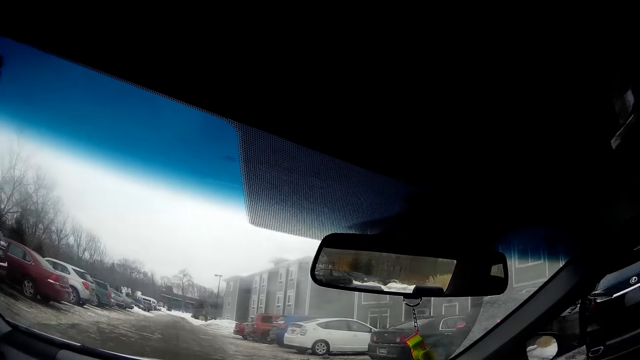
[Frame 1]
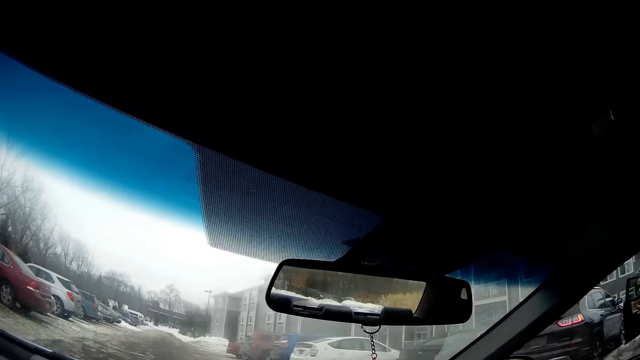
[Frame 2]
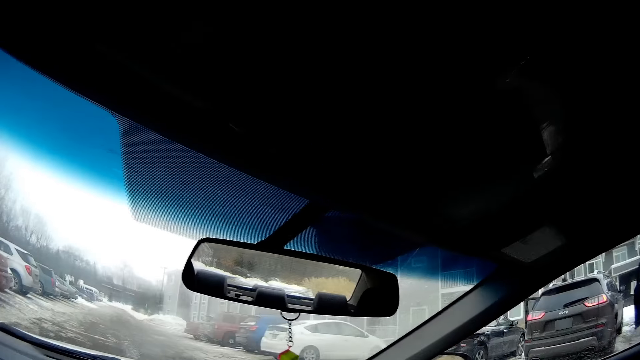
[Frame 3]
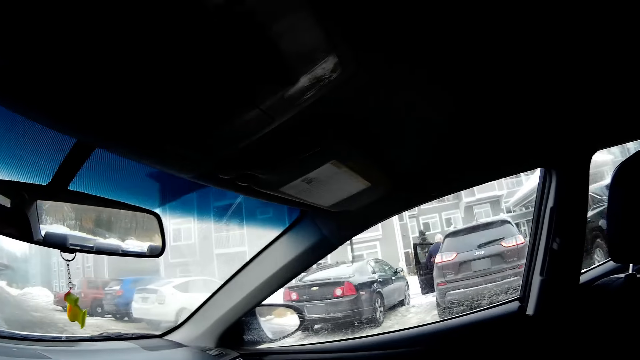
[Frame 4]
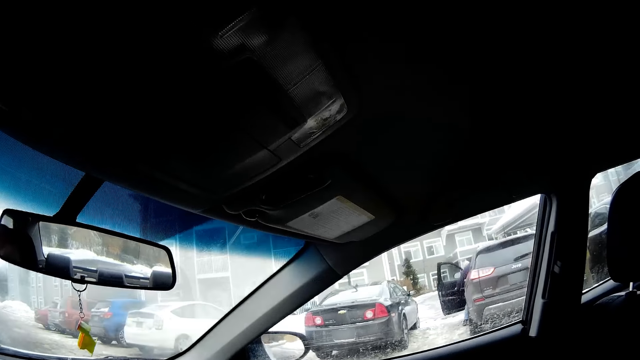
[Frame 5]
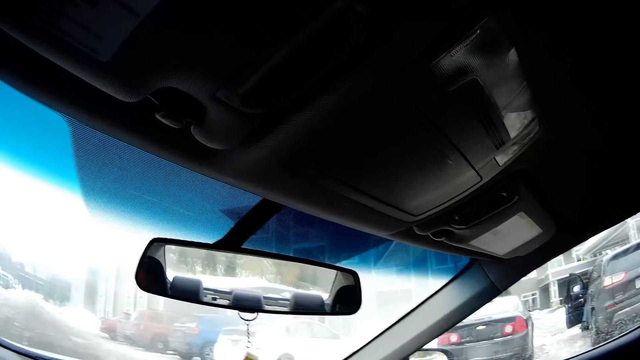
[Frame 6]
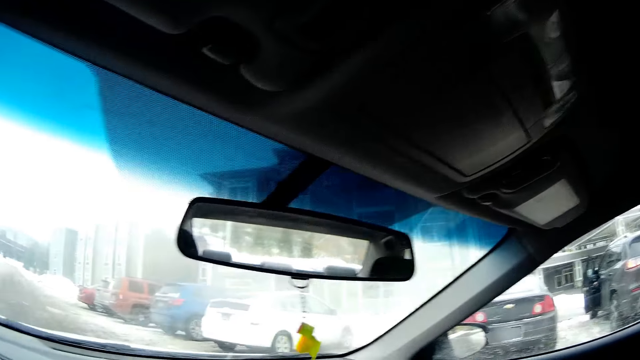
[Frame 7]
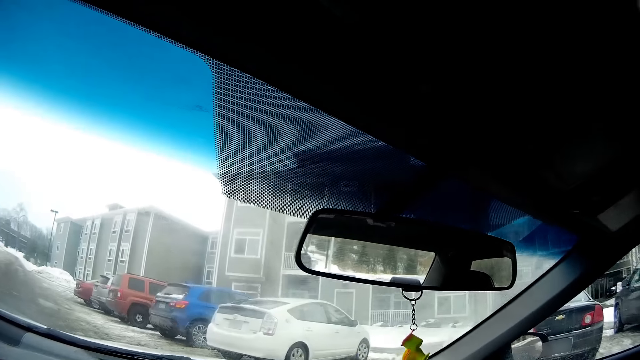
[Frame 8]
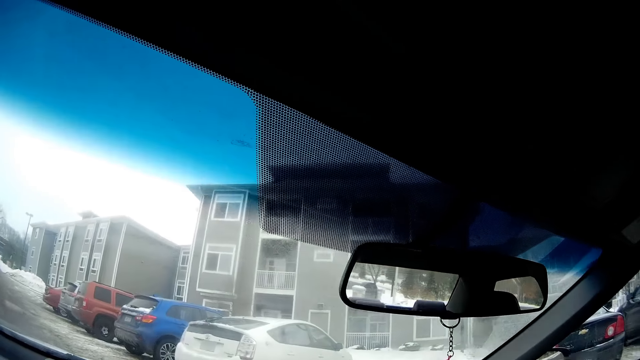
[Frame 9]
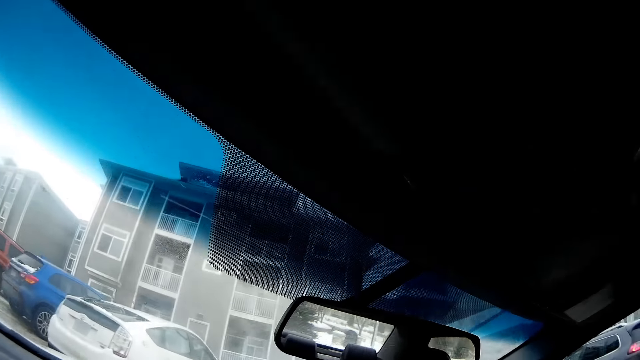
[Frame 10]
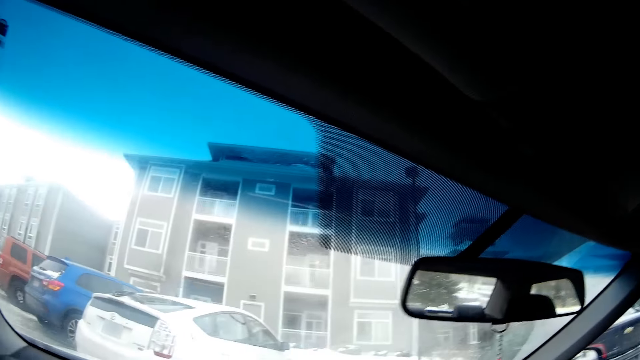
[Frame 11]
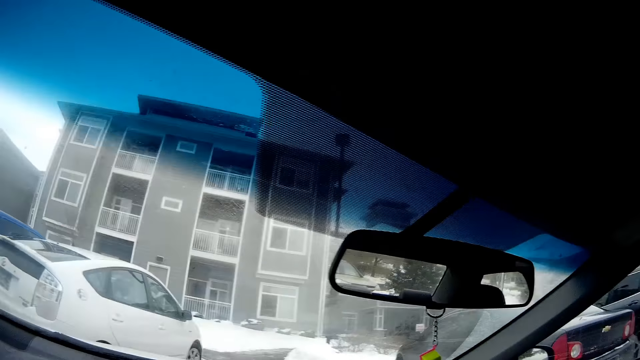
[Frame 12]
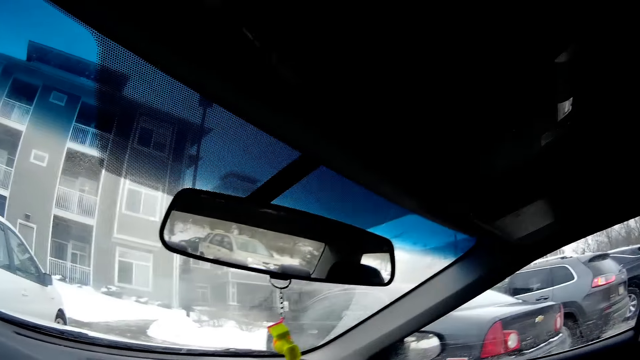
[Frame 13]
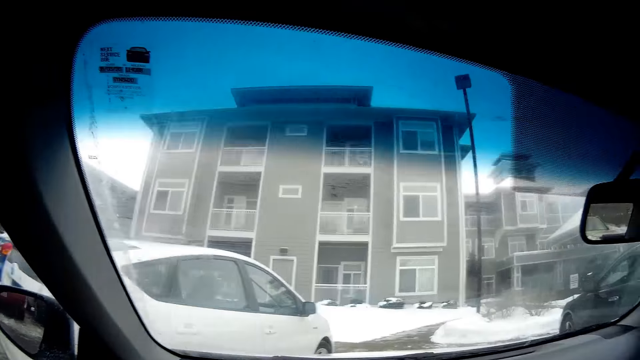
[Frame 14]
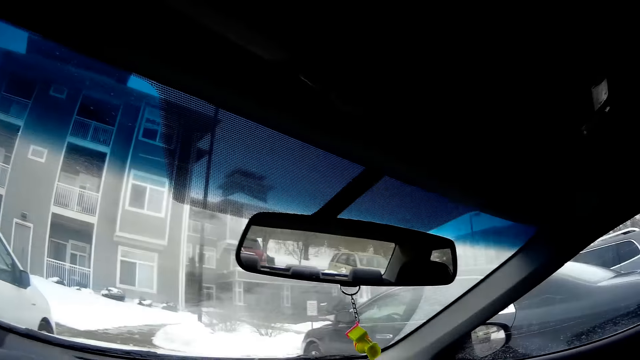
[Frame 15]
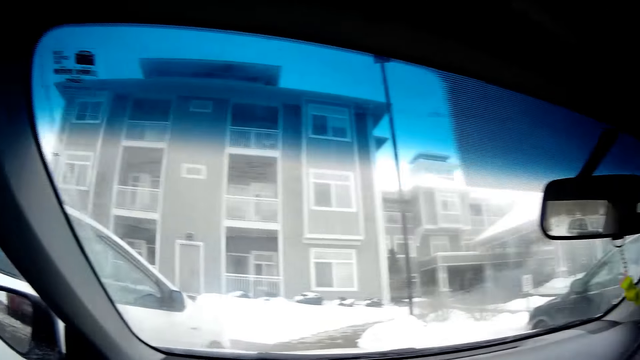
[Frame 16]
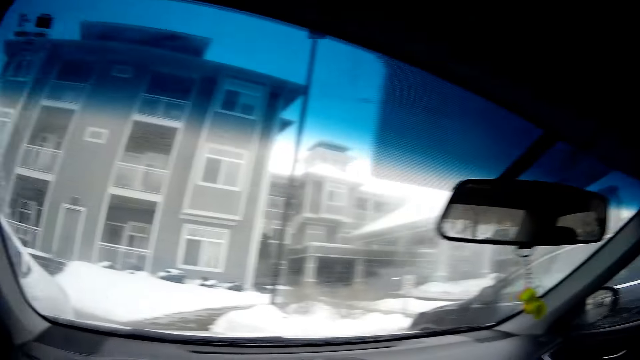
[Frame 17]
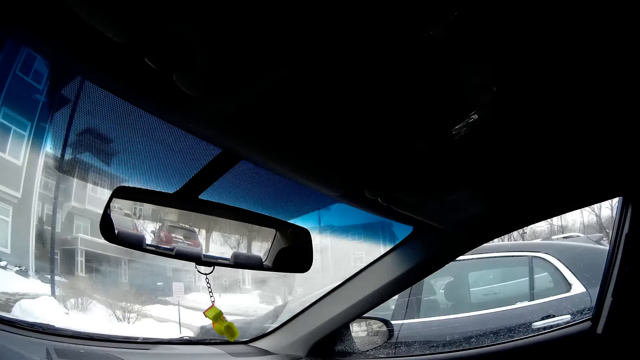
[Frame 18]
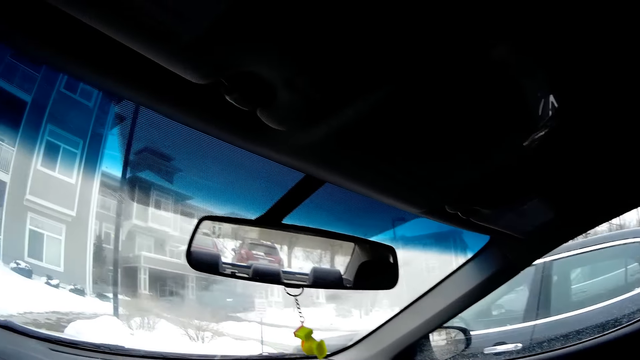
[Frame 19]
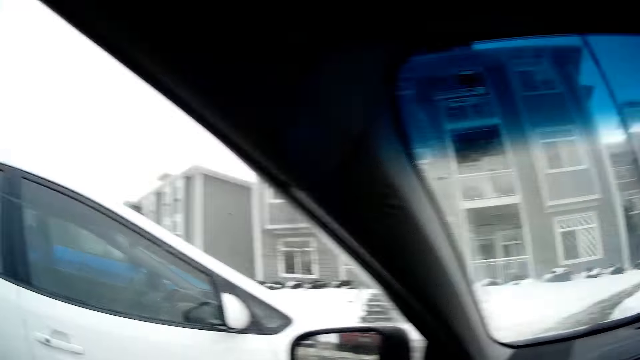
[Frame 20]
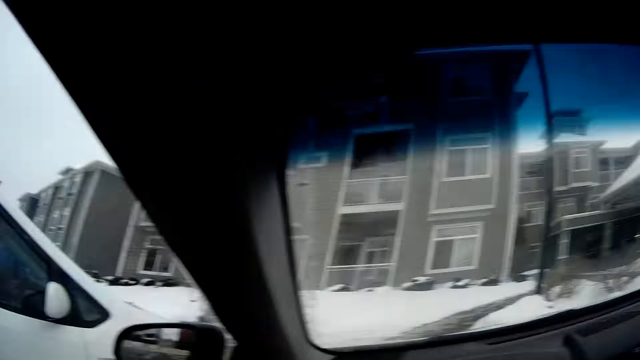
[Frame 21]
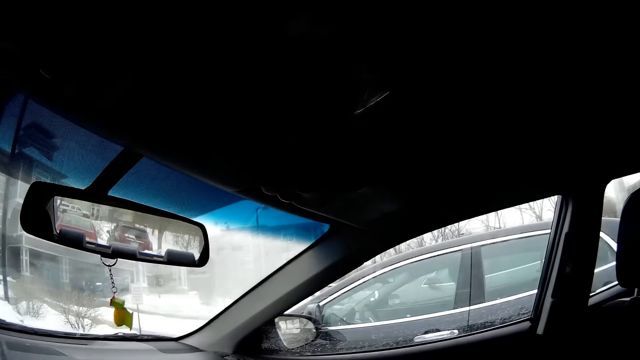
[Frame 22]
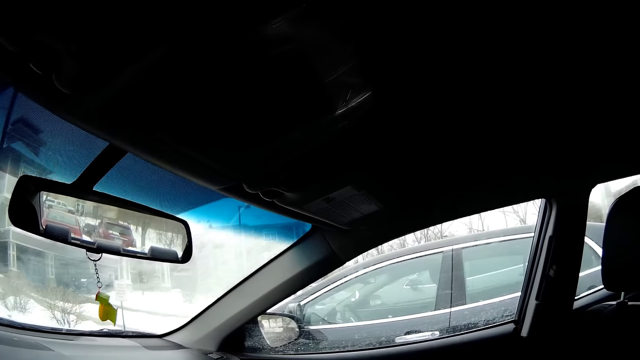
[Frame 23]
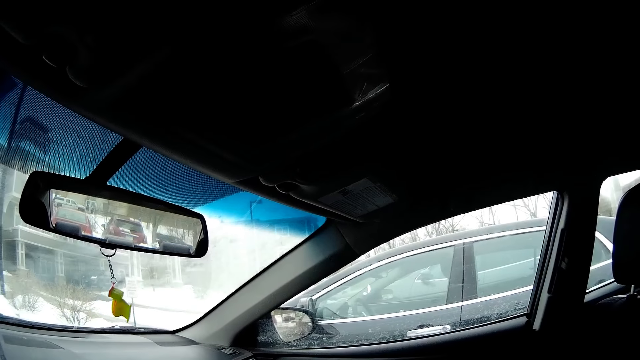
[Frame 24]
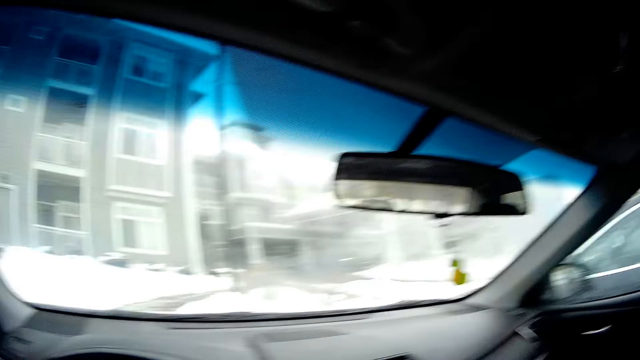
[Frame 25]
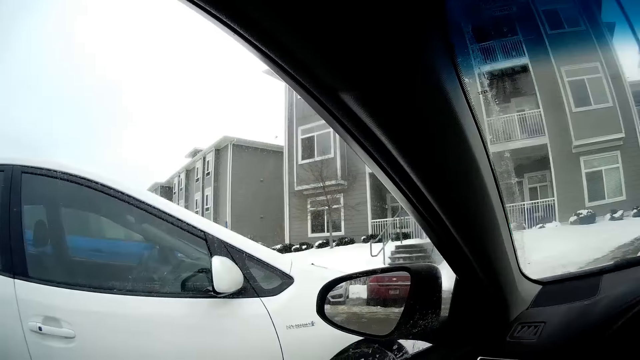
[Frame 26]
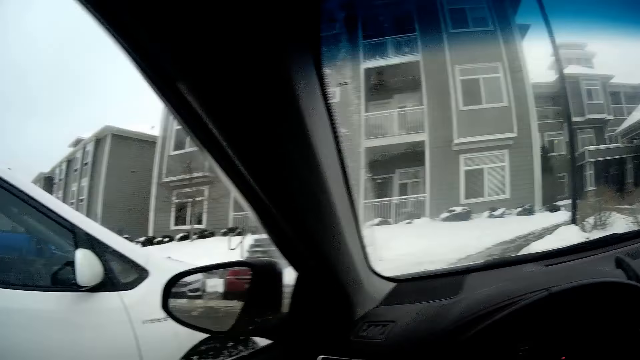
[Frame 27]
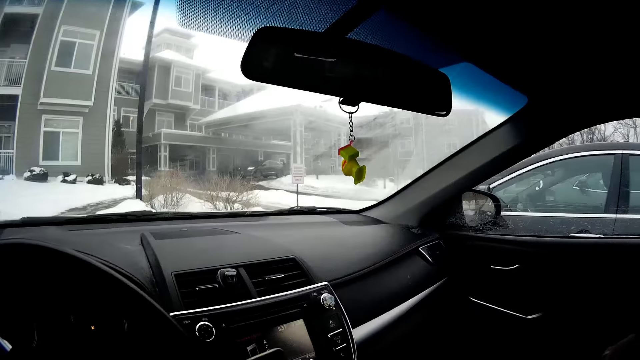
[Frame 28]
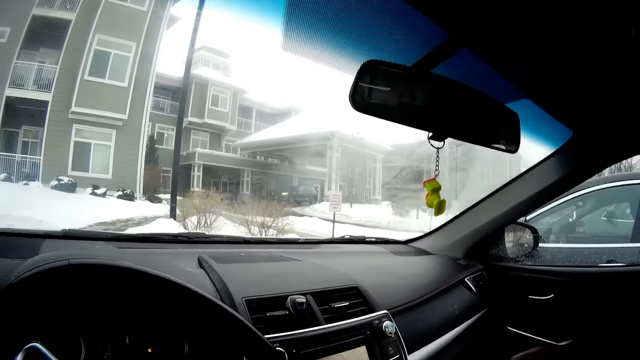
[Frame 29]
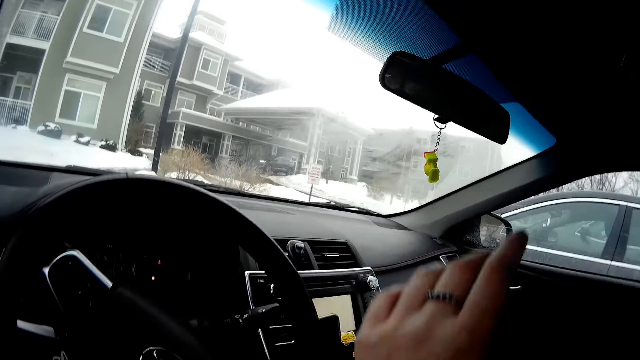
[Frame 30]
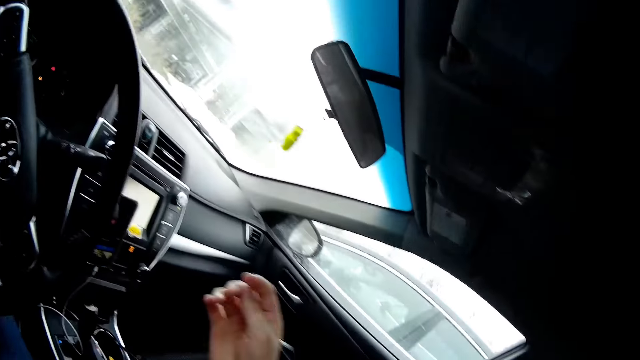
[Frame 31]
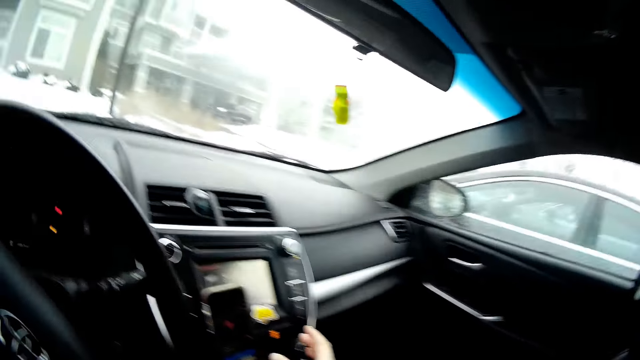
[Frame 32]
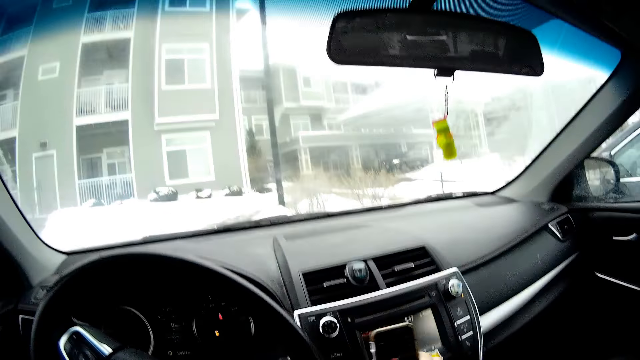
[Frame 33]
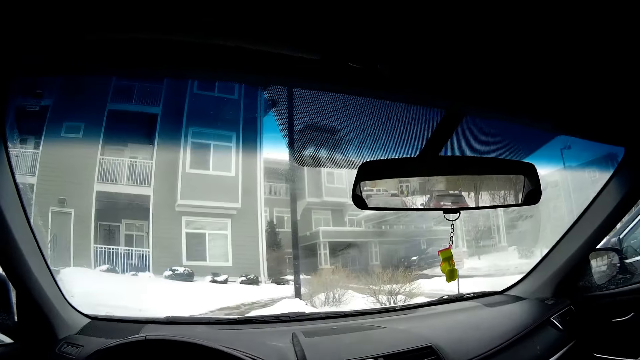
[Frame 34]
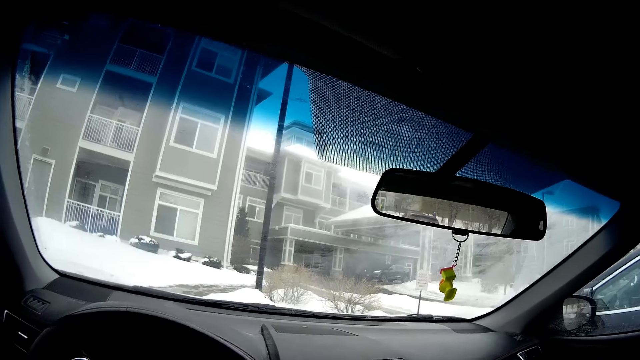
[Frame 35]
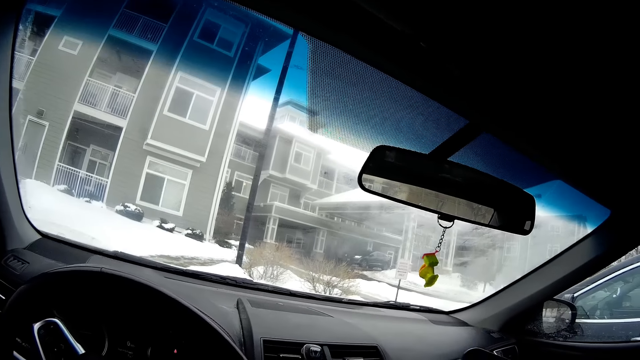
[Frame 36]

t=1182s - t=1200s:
A person gets inside a car. The camera wearer makes a right turn at a parking. He parks the car on the street in between a white car and a black car. He looks around the parking. He picks up his phone from the phone holder in the car.
